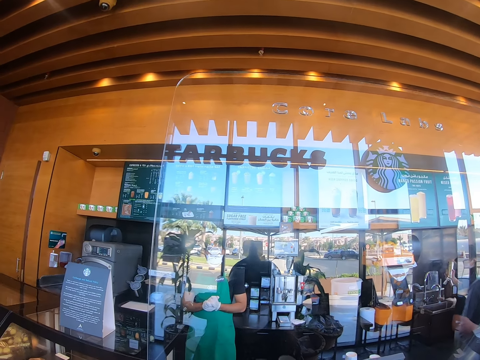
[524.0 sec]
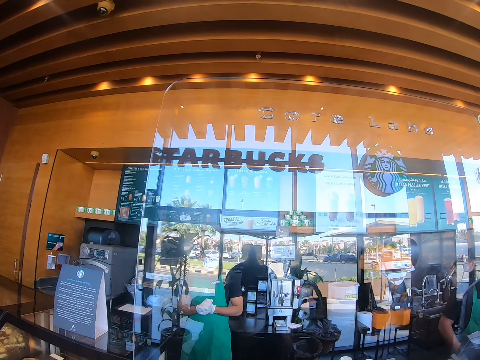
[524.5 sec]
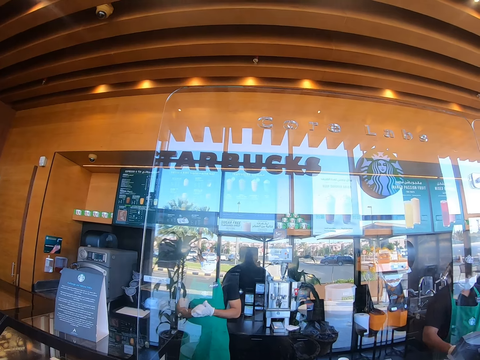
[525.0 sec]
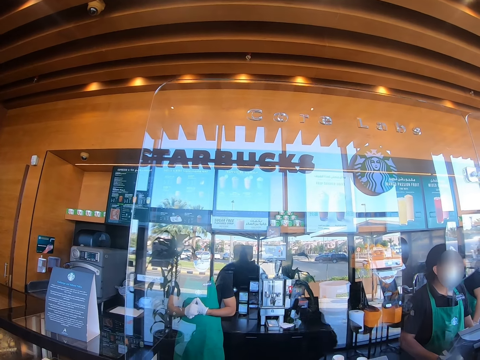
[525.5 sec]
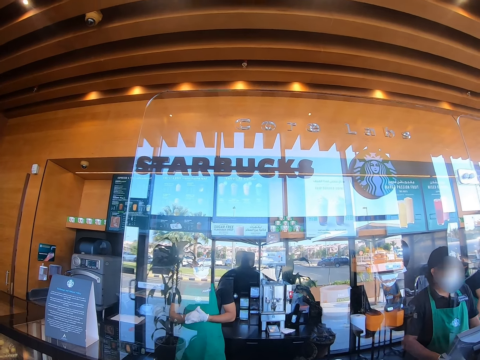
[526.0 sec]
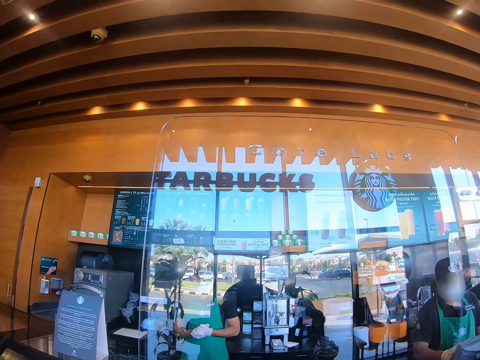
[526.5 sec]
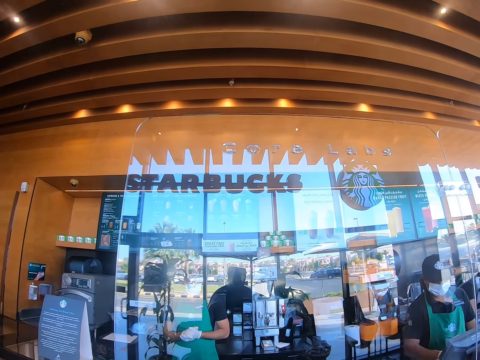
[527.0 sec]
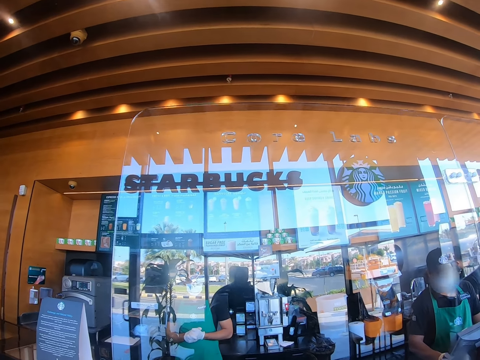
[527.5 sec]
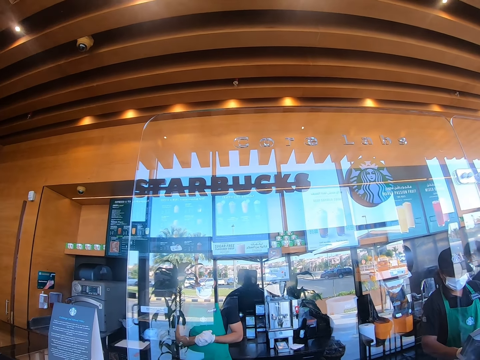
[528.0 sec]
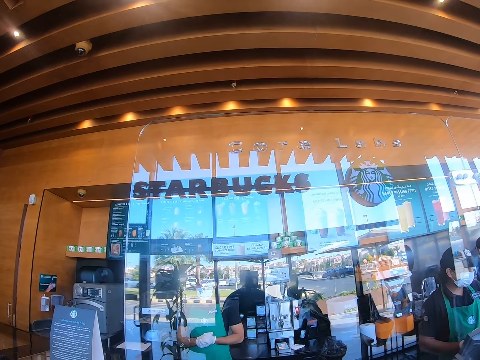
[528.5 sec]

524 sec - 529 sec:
A cashier talks to a man.

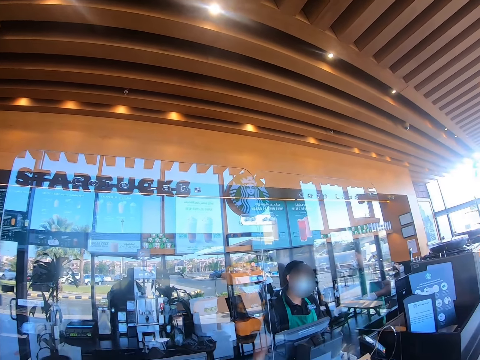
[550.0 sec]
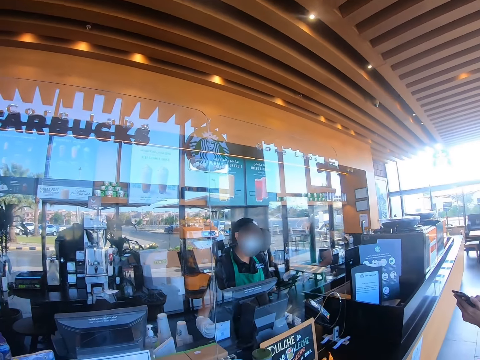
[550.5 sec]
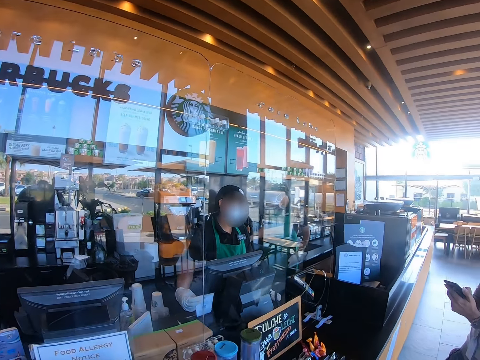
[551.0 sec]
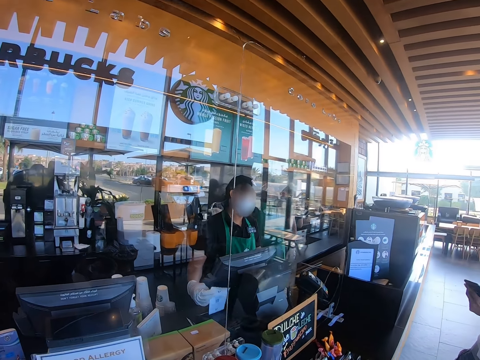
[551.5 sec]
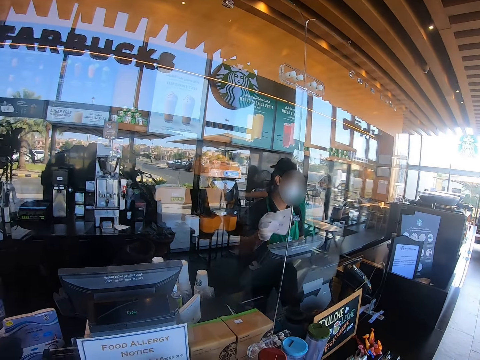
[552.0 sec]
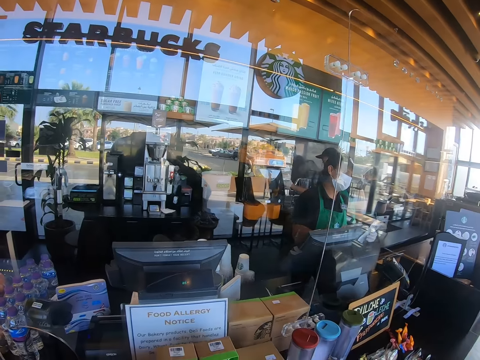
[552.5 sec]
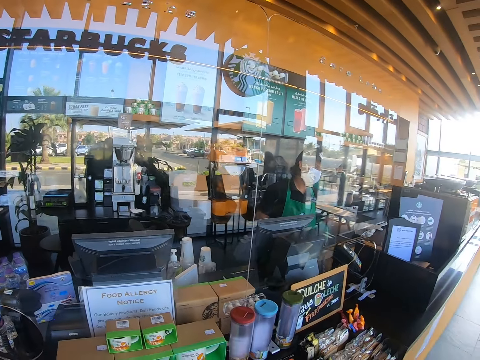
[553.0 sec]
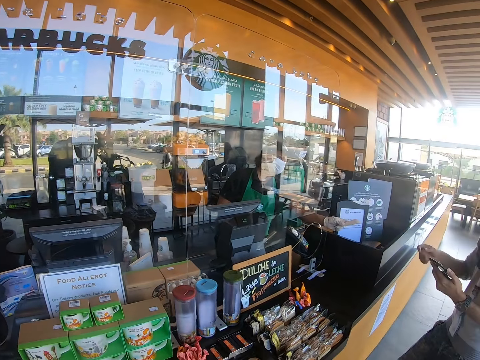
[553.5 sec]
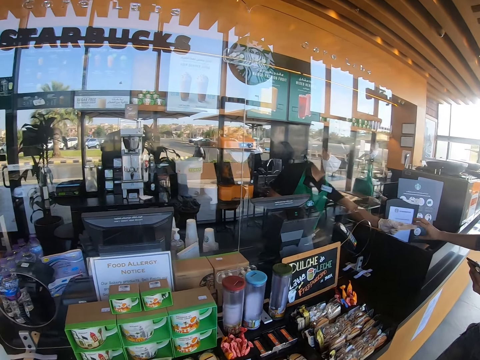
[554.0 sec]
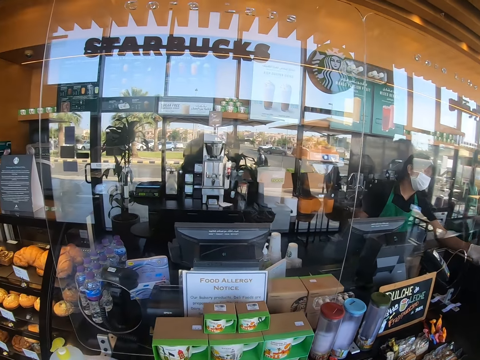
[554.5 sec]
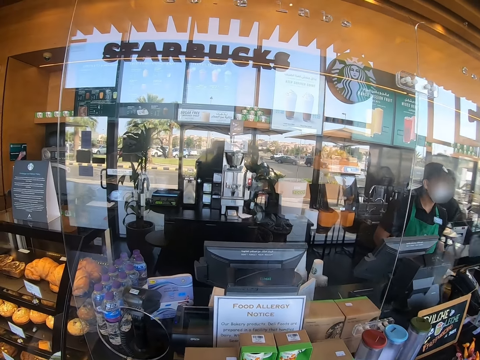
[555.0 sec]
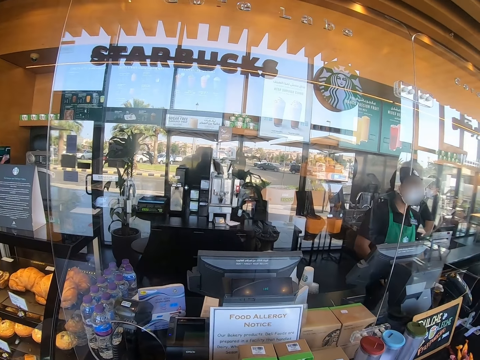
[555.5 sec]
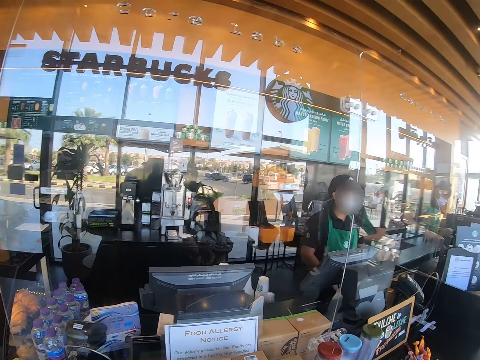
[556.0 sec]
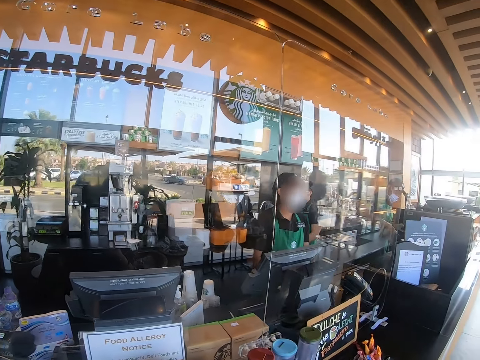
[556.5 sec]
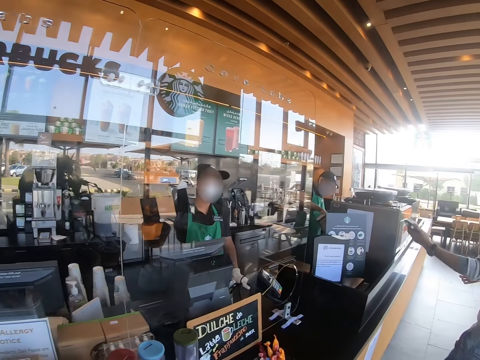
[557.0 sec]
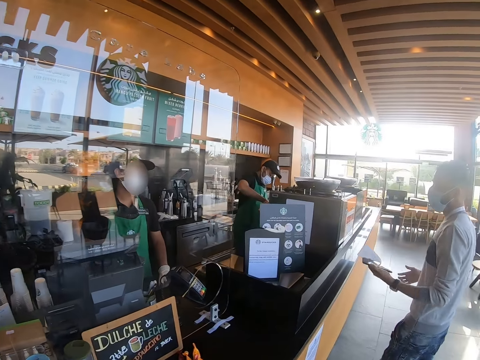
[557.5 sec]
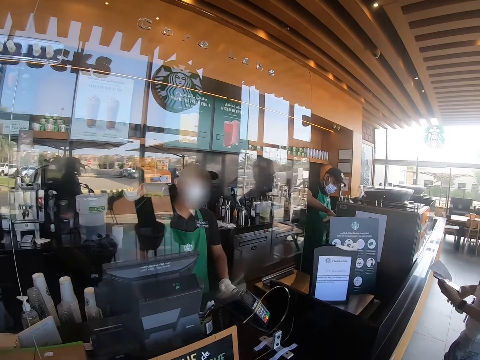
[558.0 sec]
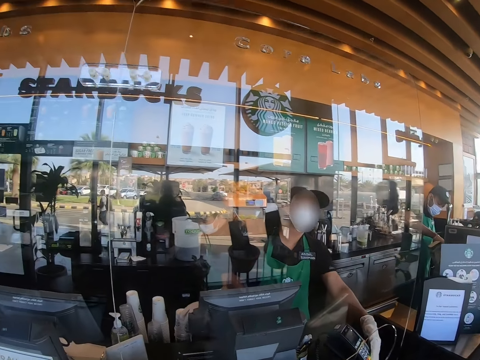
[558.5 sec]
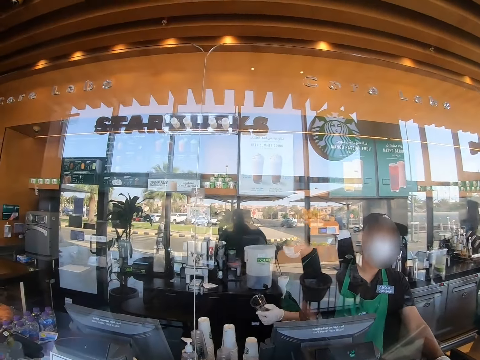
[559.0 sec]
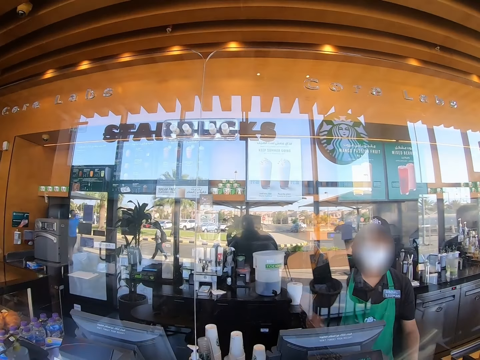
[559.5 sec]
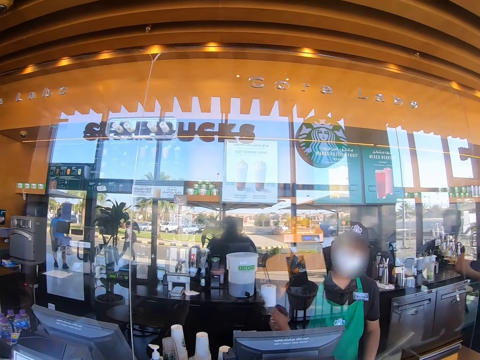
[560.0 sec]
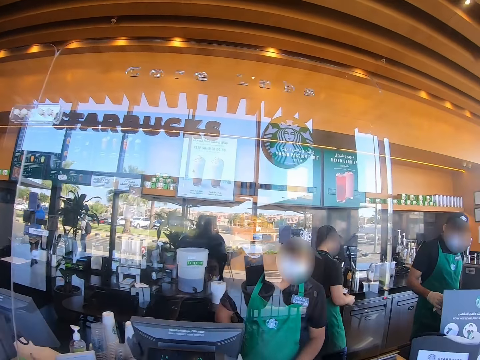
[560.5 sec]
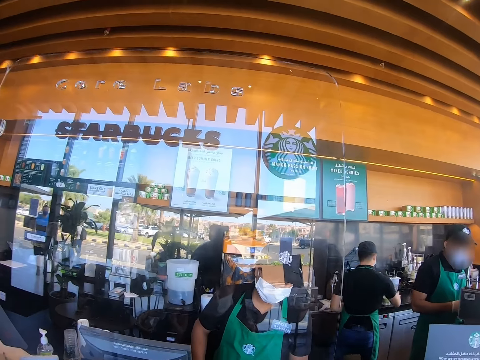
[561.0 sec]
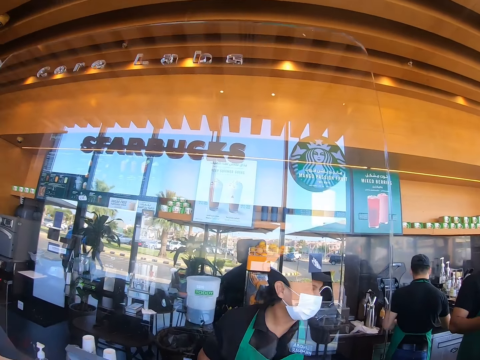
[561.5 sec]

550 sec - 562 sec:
The camera wearer looks around. A cashier picks up a paper. The camera wearer uses a phone. The cashier hands the paper to a man. The man picks up the paper. The camera wearer holds the receipt.

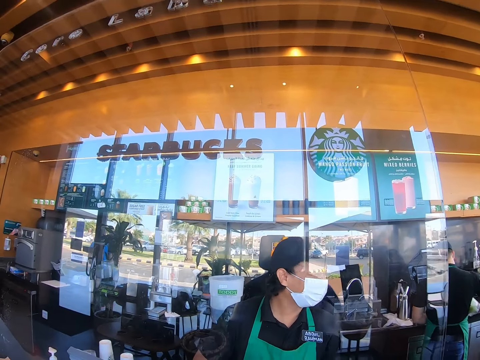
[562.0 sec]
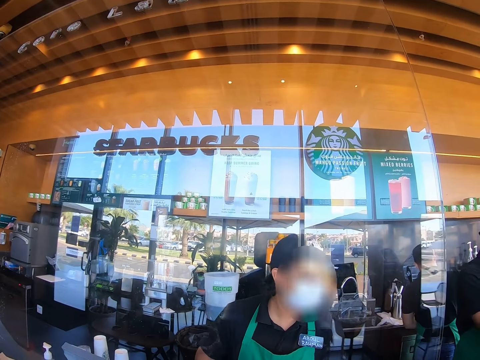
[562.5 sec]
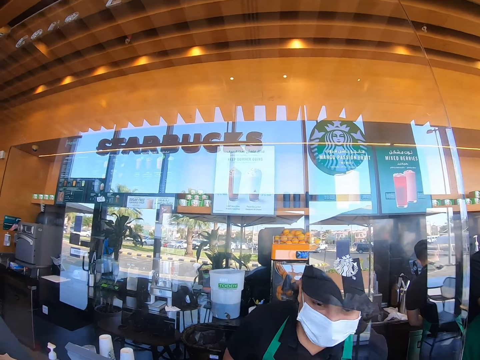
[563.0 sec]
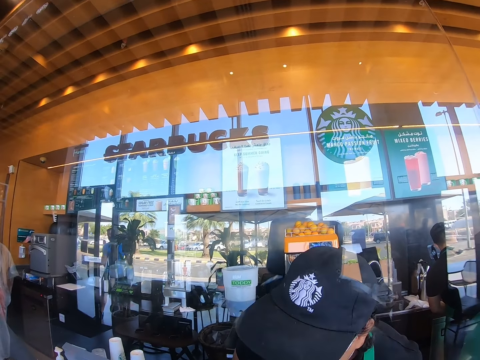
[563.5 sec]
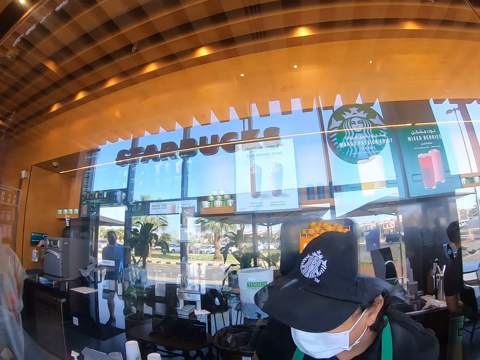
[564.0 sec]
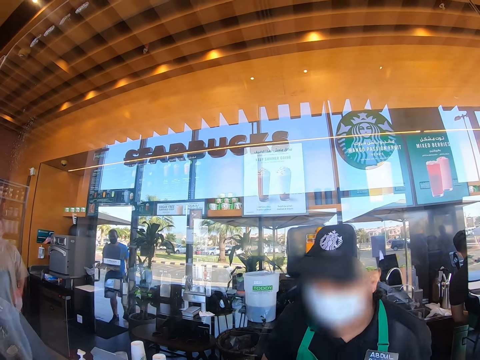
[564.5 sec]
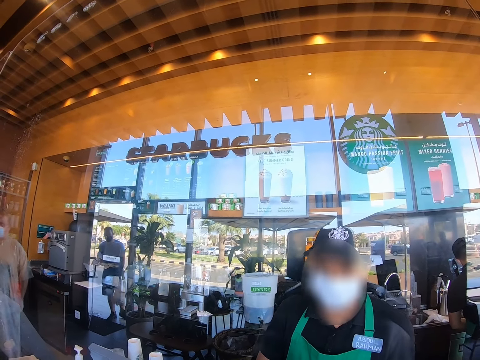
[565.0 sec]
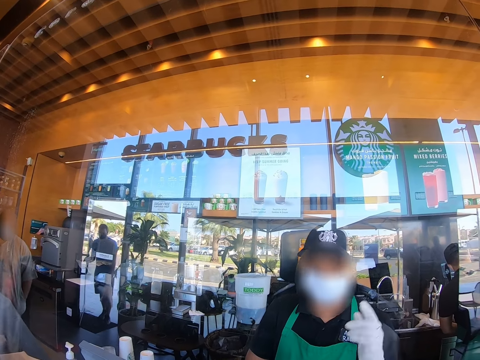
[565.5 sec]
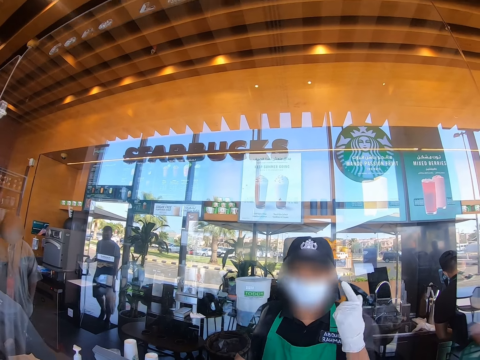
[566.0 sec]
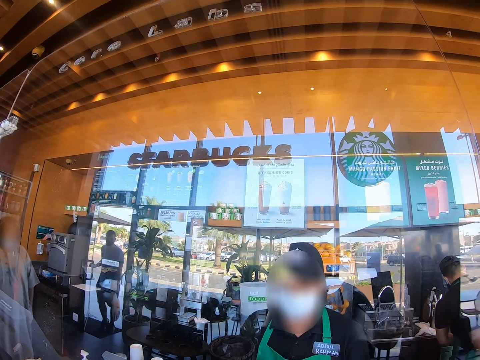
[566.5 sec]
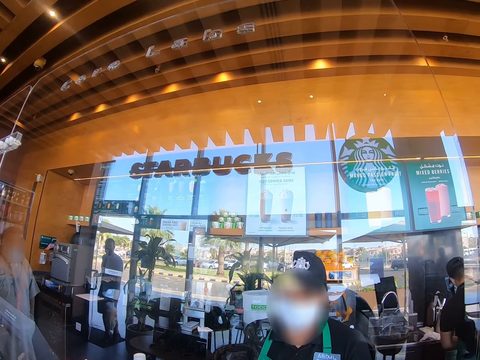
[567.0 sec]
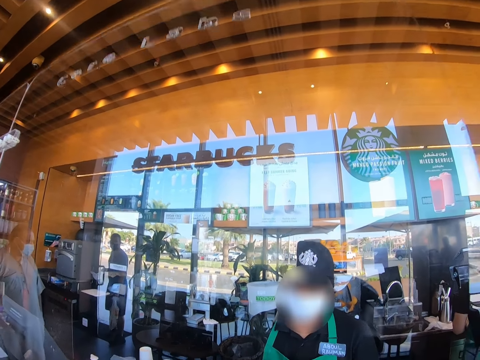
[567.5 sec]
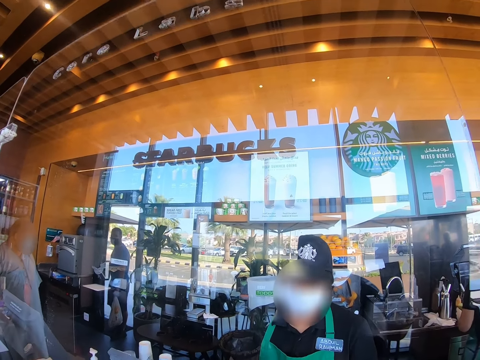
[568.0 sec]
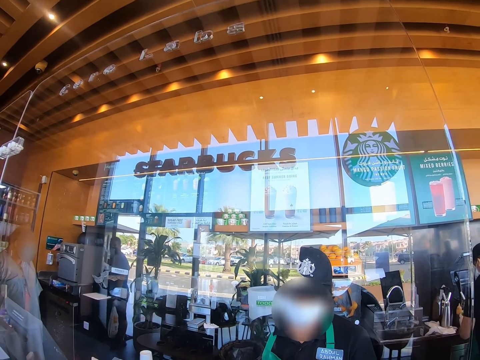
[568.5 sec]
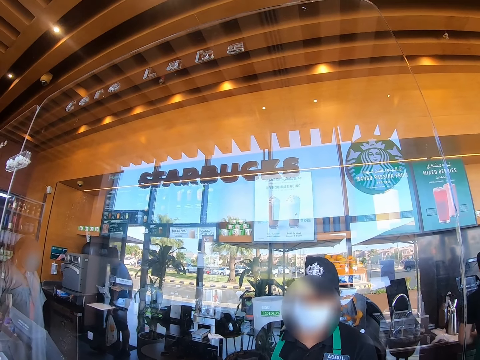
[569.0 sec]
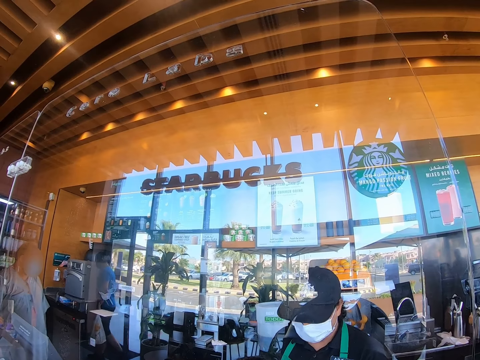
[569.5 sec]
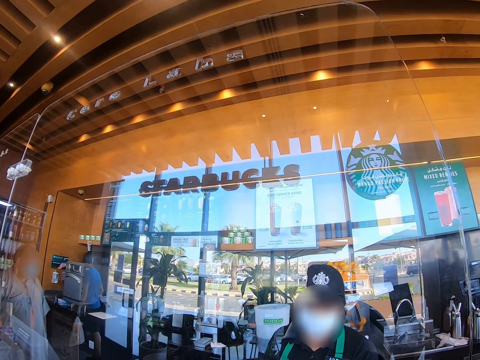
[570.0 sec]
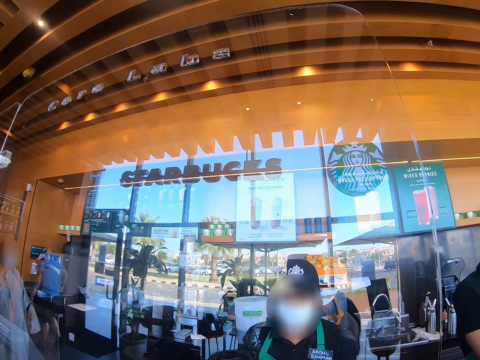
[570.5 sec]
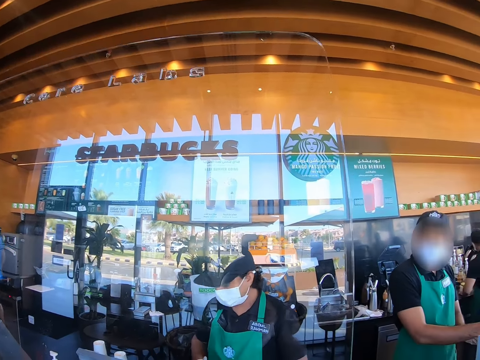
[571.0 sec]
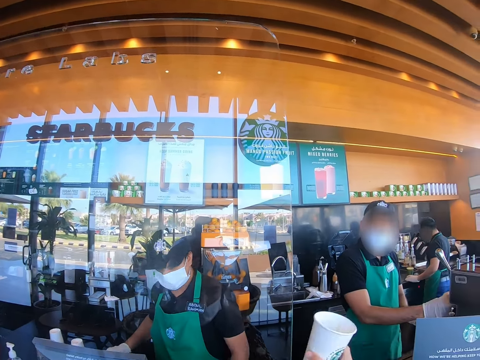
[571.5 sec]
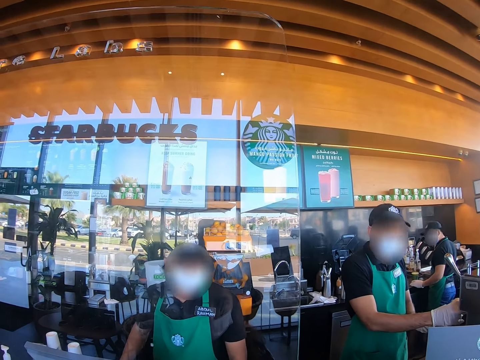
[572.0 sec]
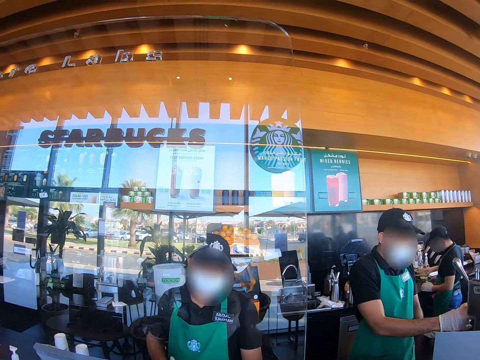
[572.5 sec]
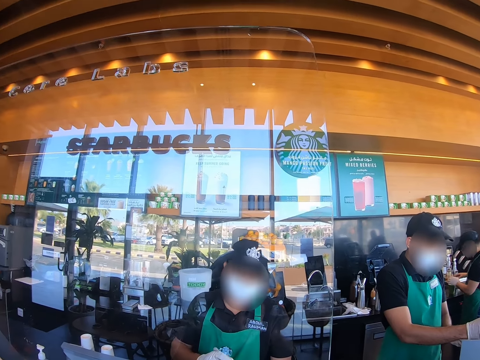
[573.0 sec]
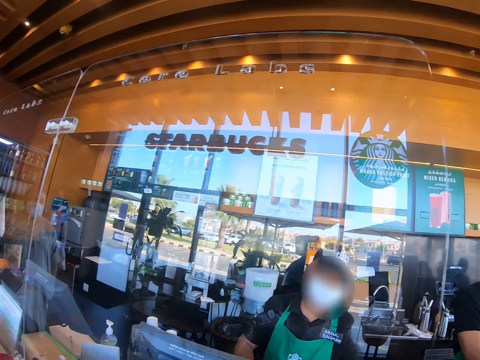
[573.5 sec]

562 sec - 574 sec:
The camera wearer talks to a cashier. The cashier shakes the finger.
